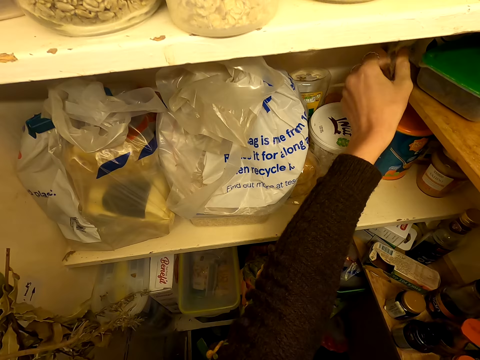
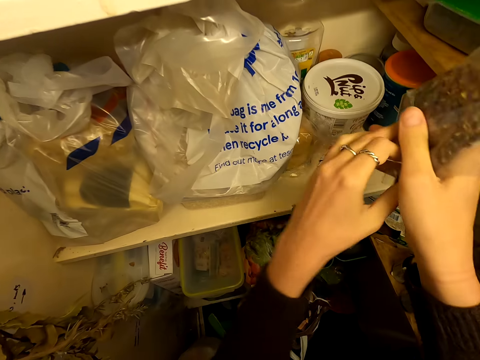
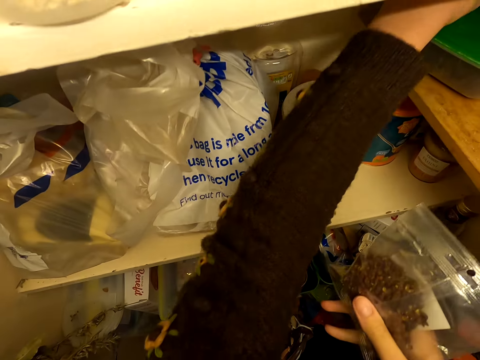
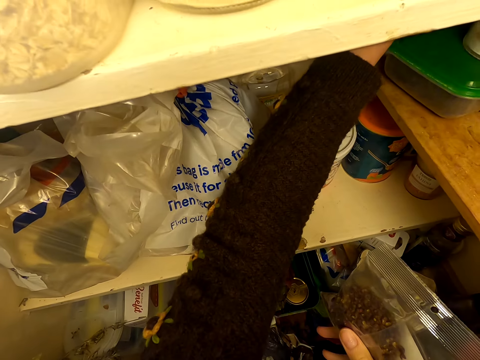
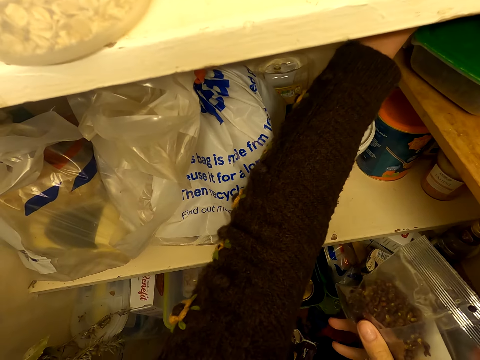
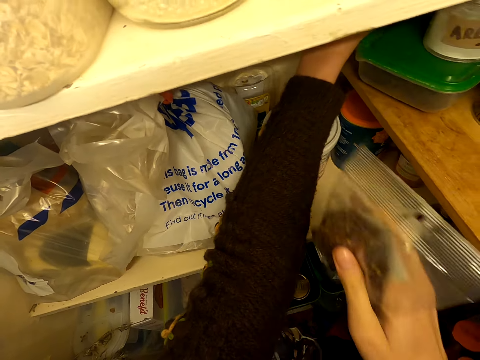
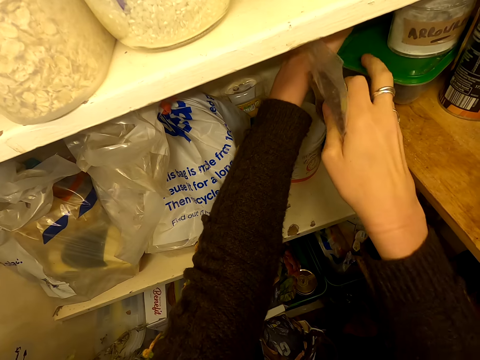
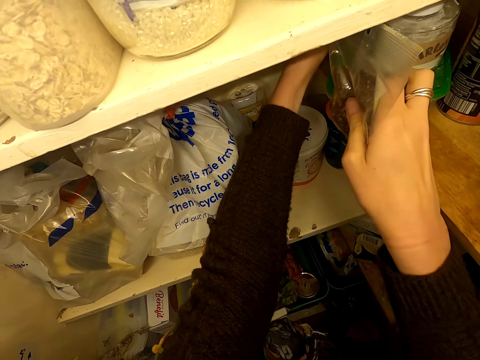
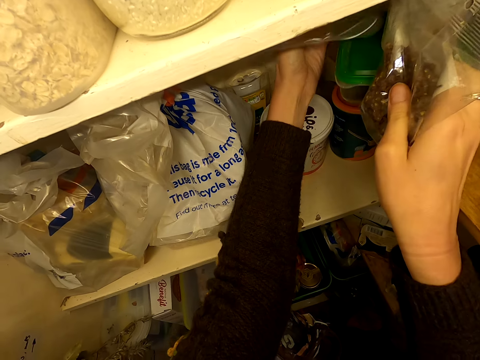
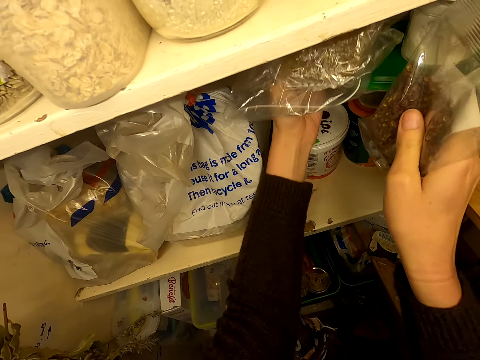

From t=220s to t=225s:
The camera wearer holds the packet with the right hand. They pick a packet on the shelf.

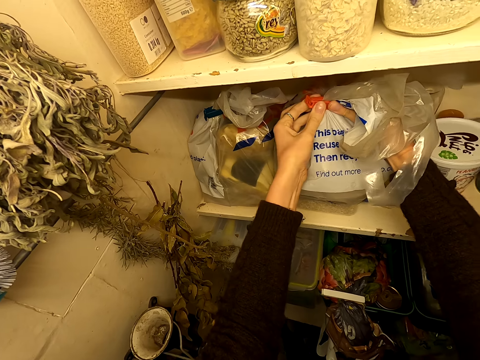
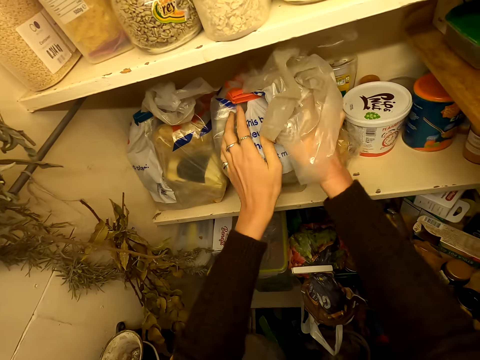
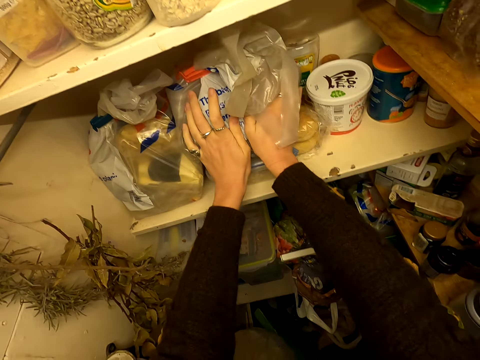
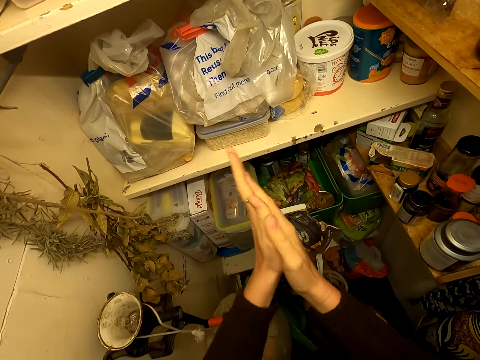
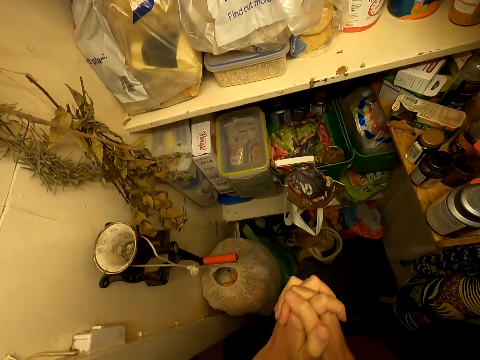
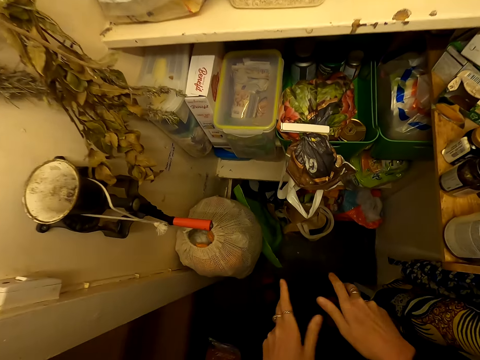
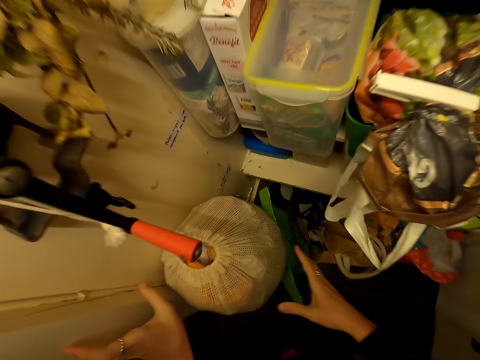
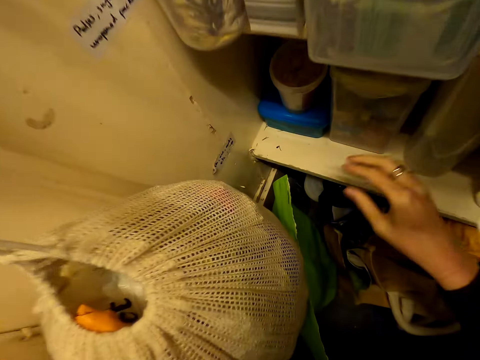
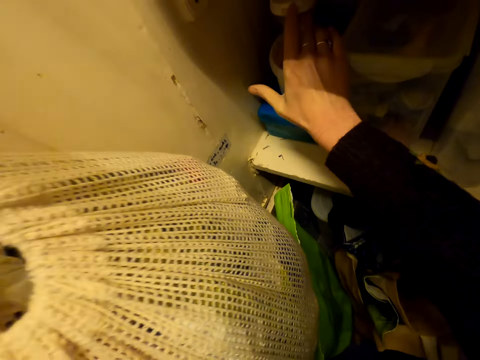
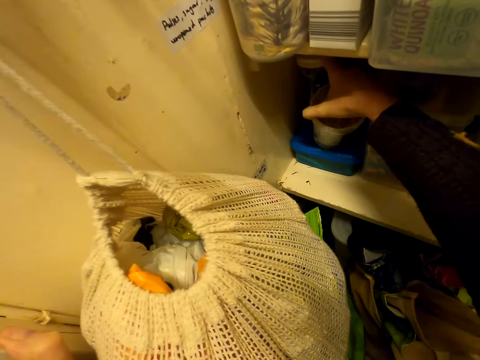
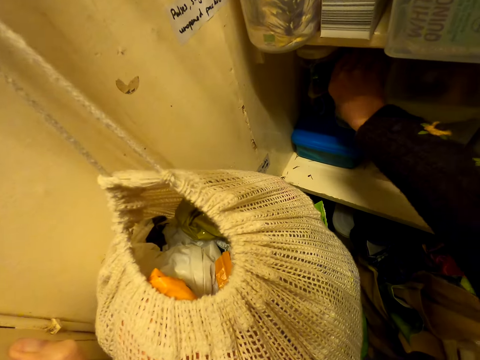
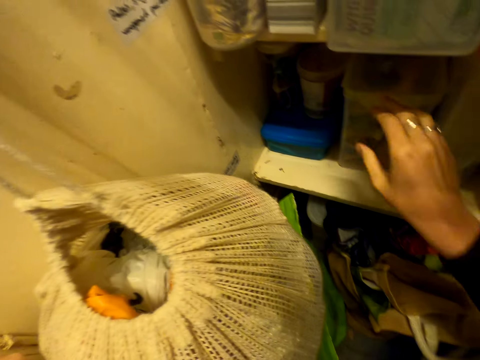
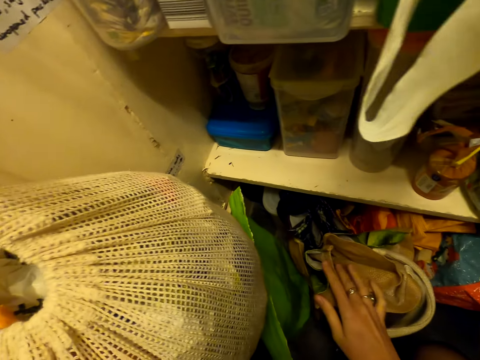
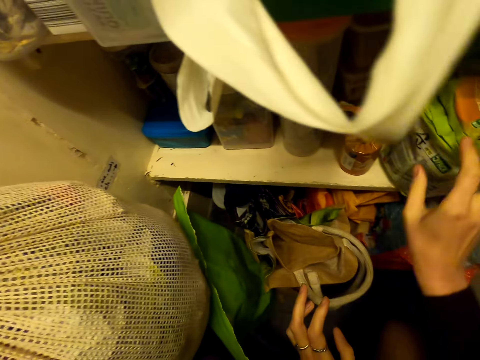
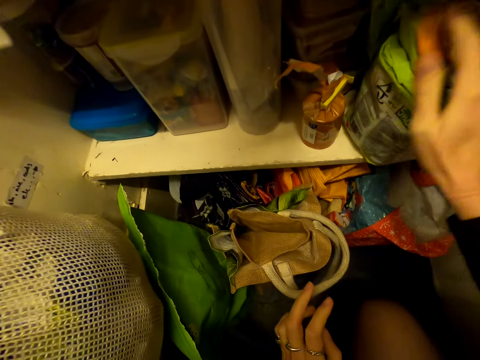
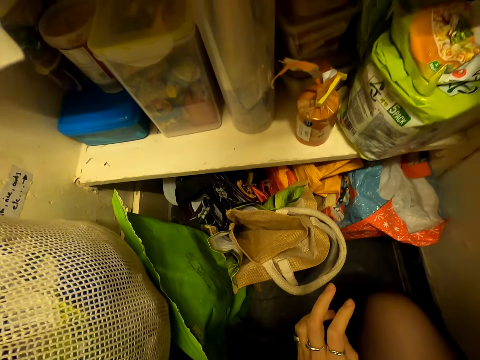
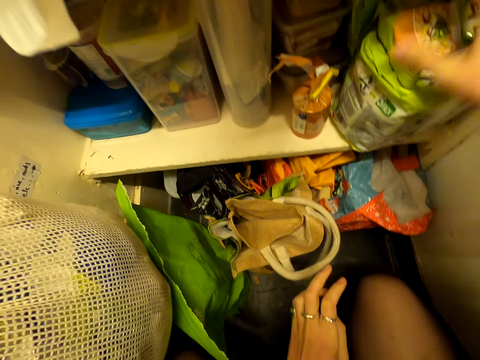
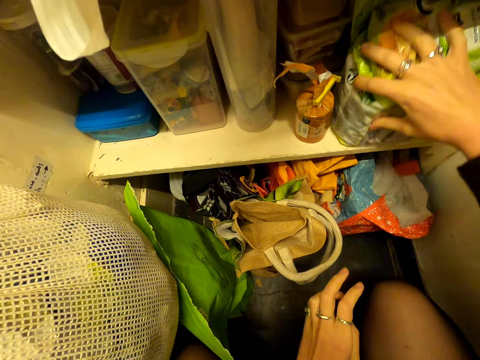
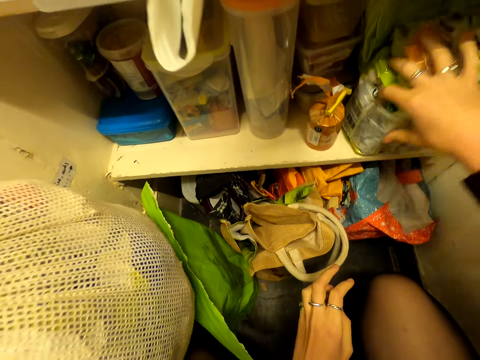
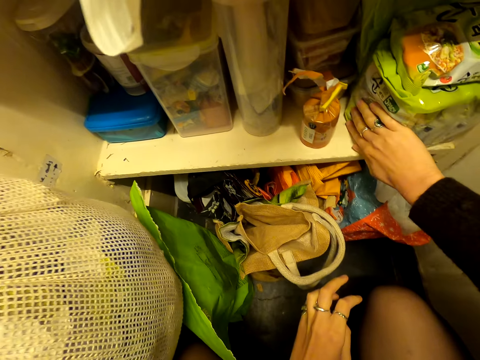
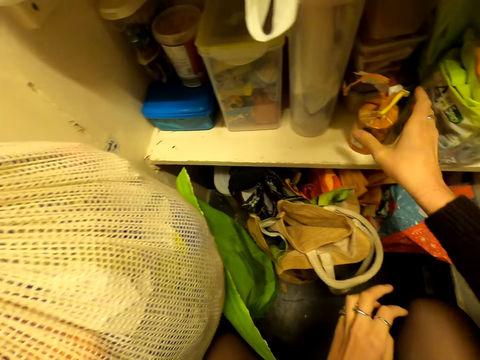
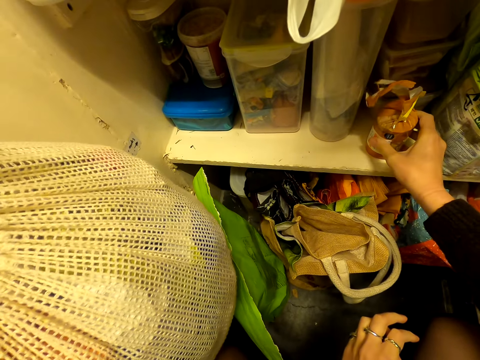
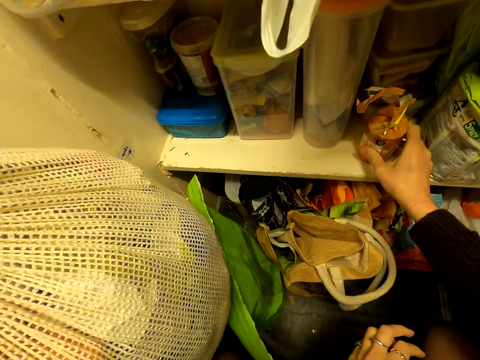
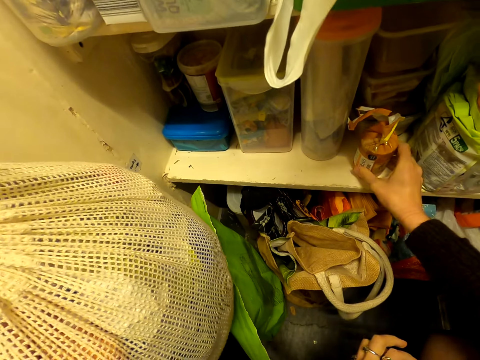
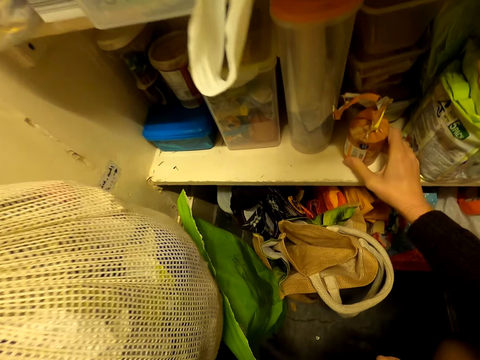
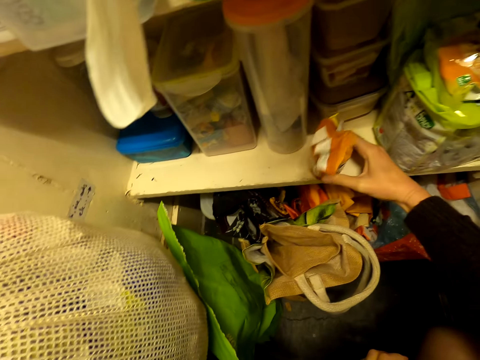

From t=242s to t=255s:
The camera wearer clasps fingers. They stare at the shelf. They adjust containers on the shelf. They adjust packets on the shelf. They hold a packet on the shelf.

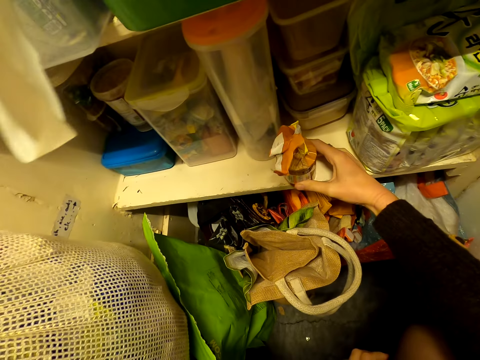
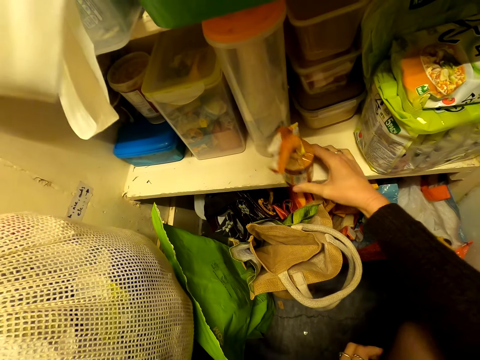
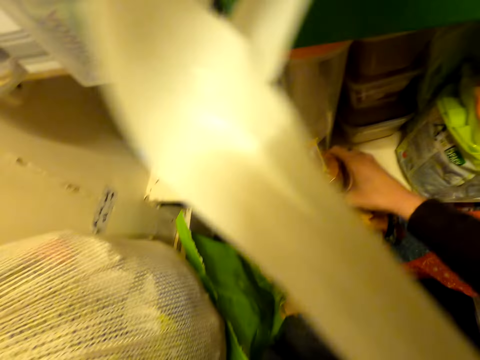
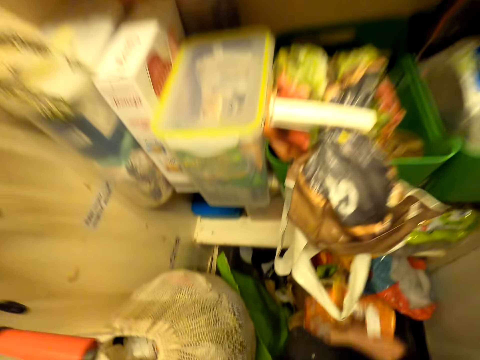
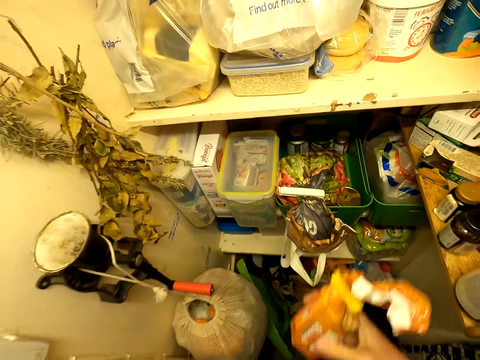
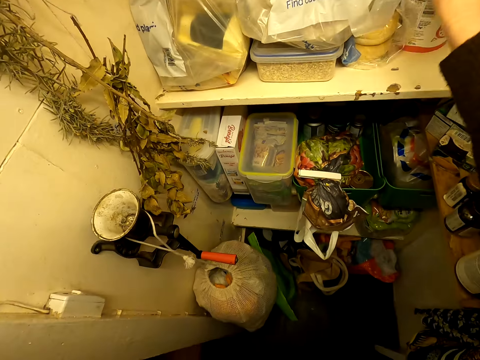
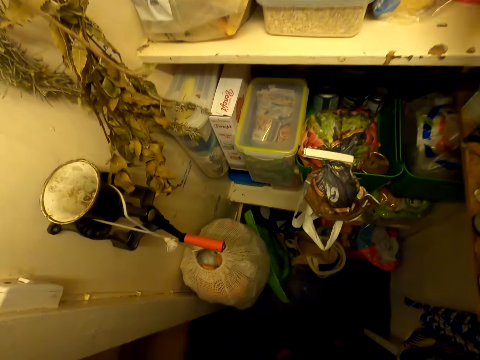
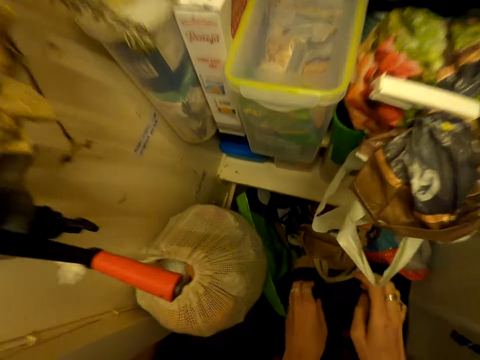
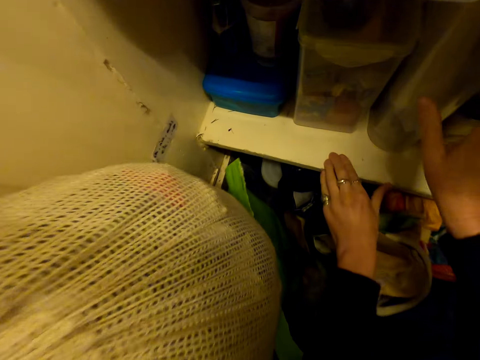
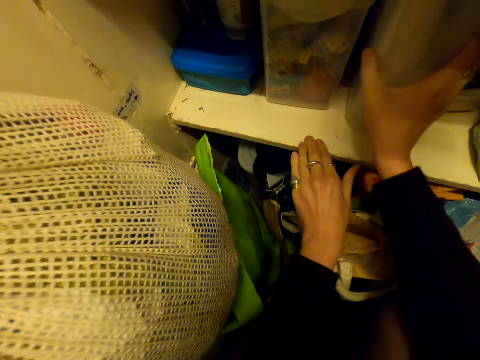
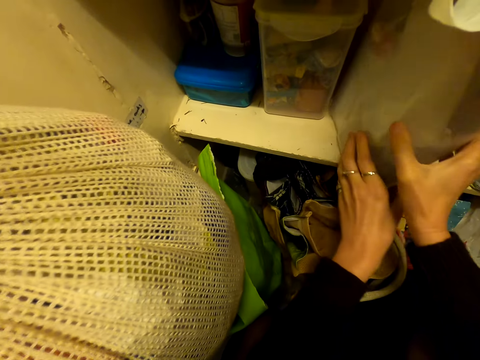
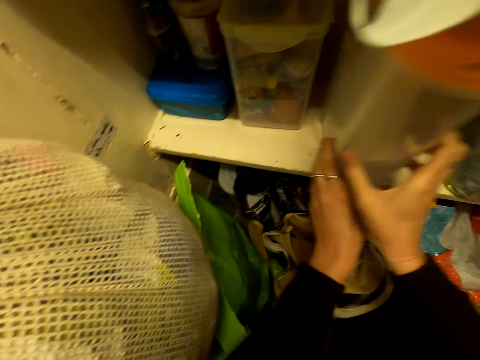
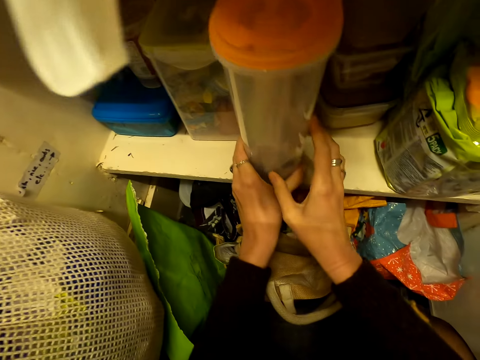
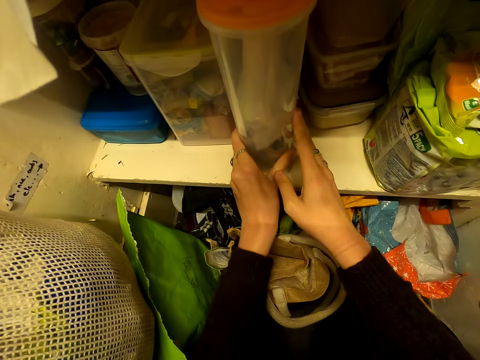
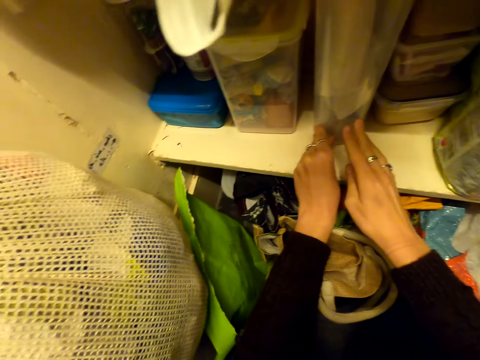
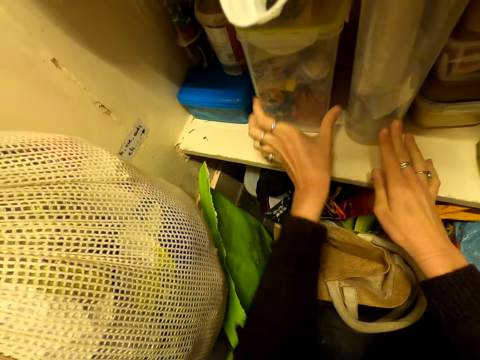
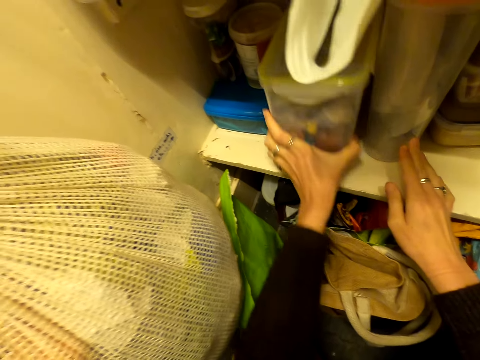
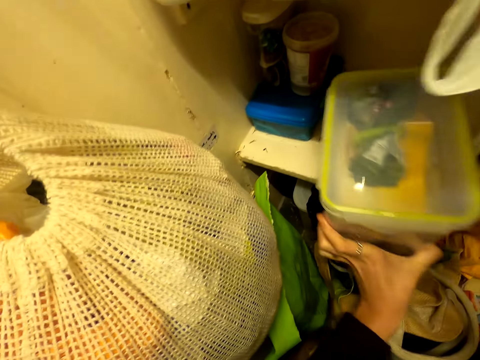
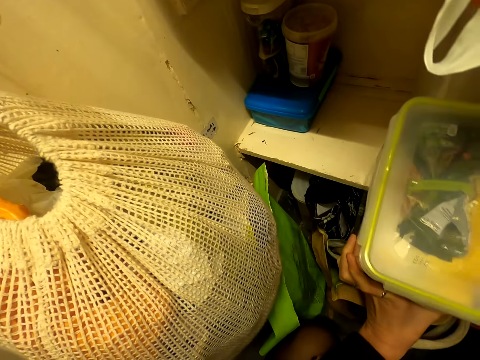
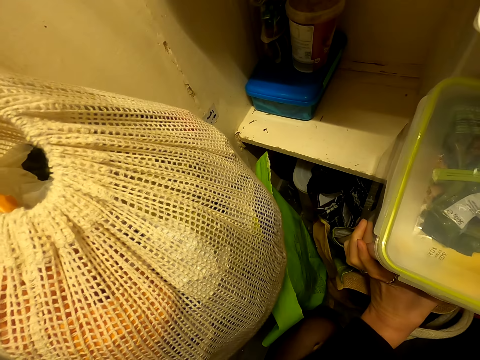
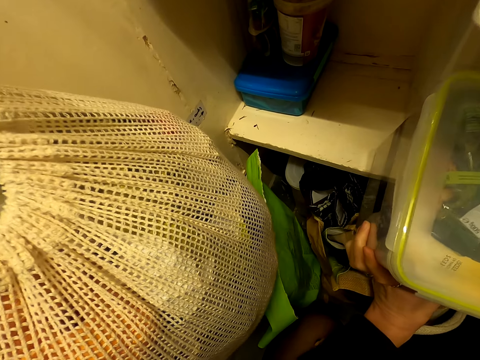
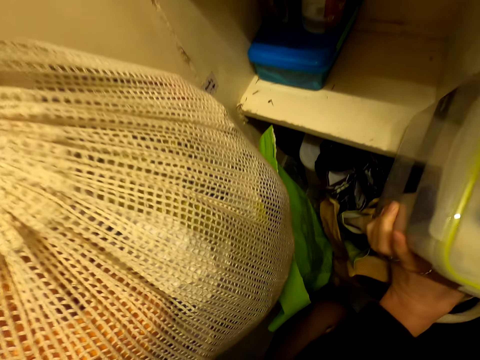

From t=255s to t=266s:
The camera wearer lifts the packet. They put it on a shelf. They adjust a container on the shelf. They adjust the container on the shelf again.
